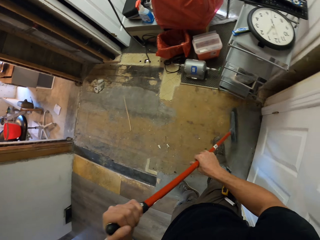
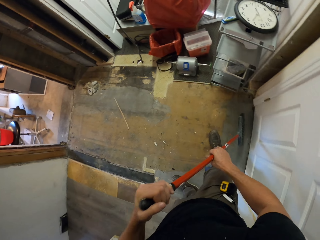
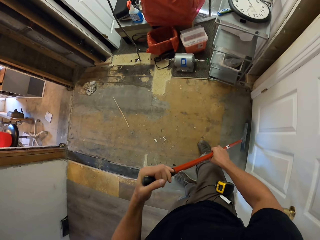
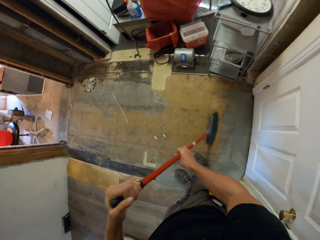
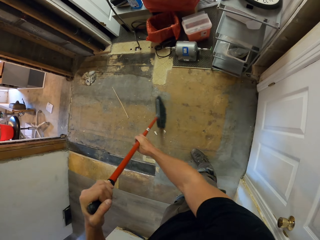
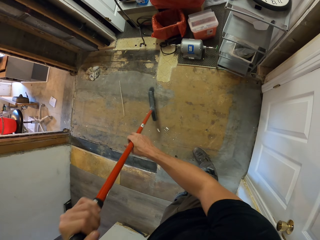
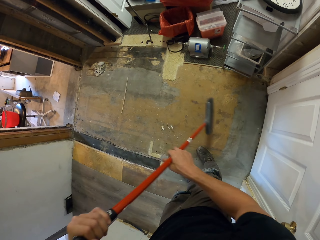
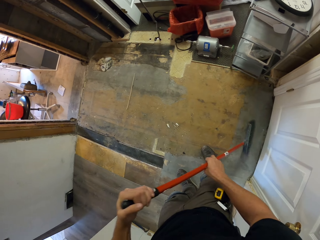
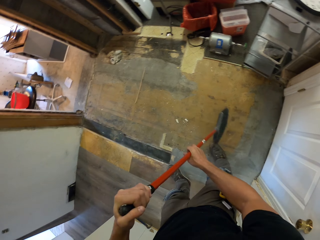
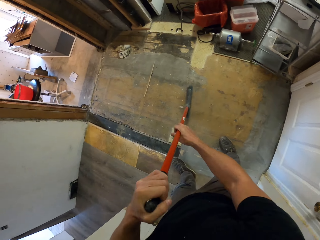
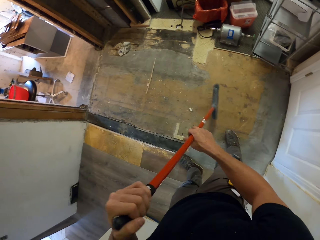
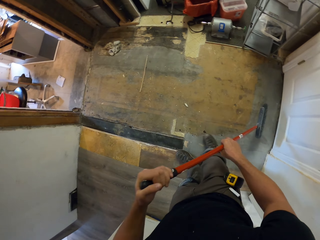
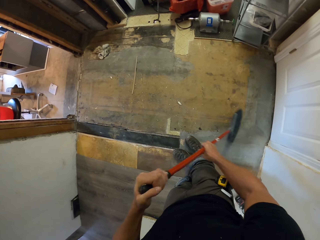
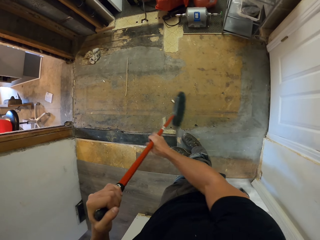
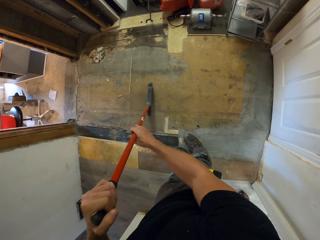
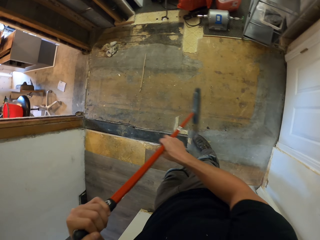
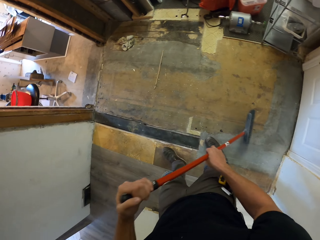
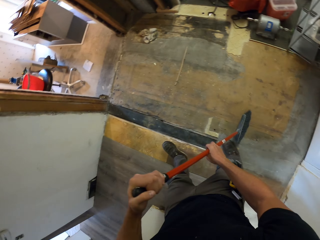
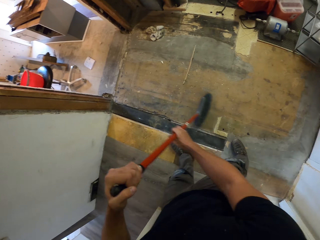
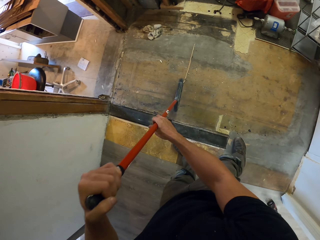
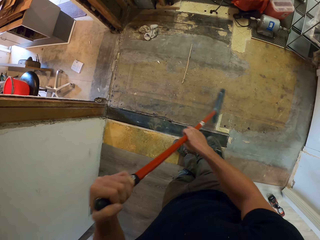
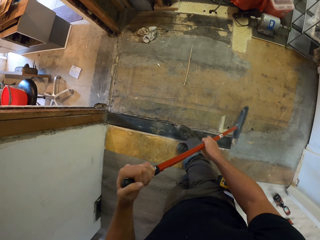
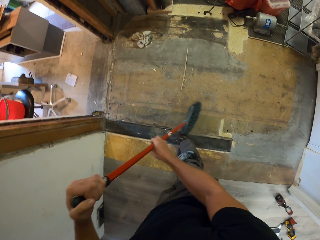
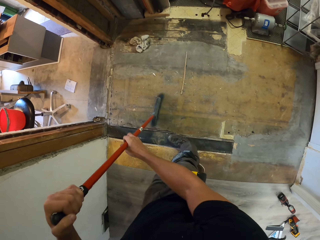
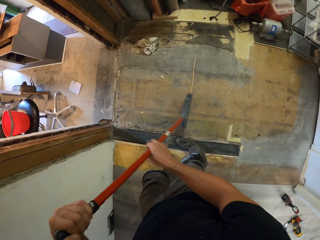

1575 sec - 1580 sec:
The camera wearer sweeps the floor.

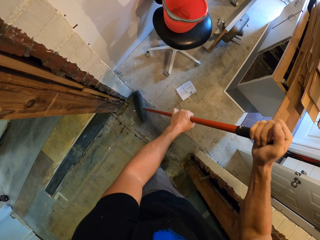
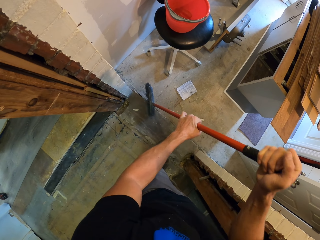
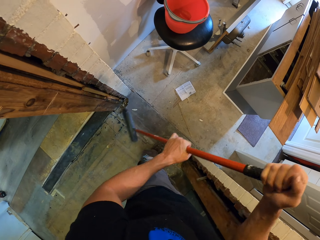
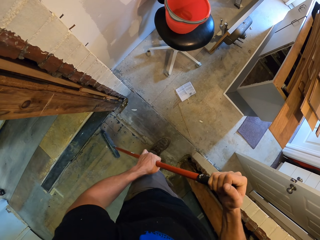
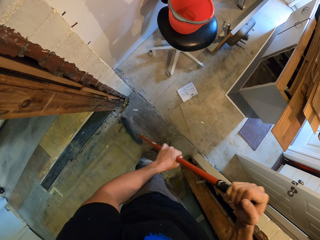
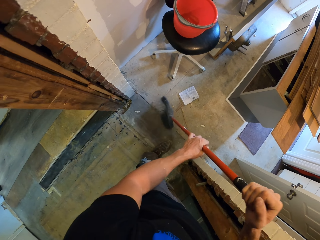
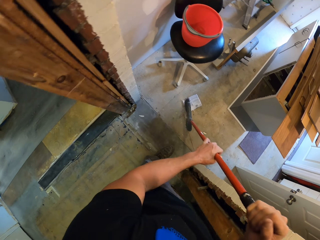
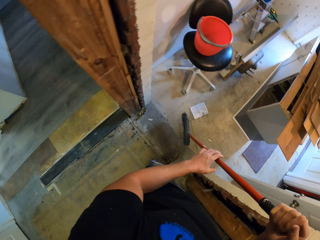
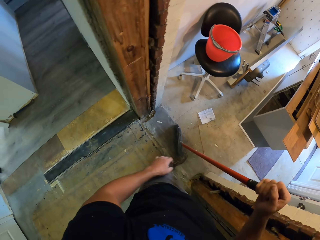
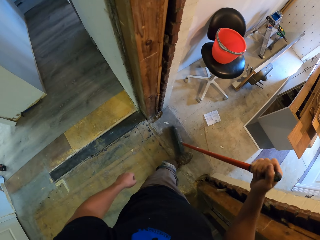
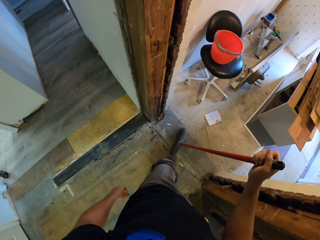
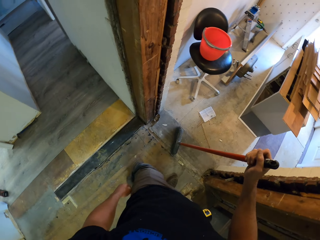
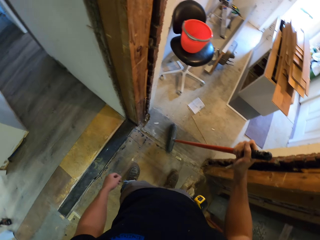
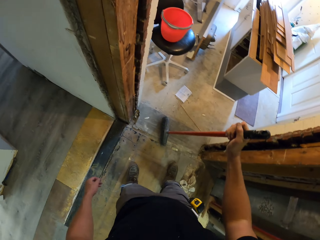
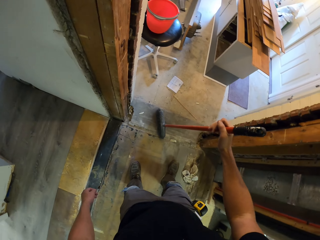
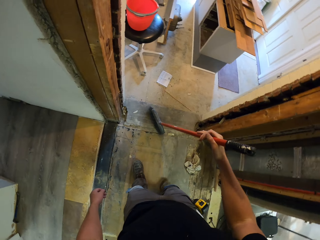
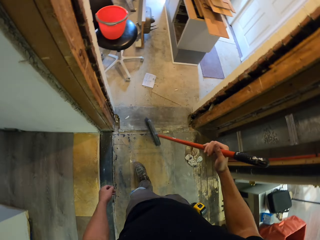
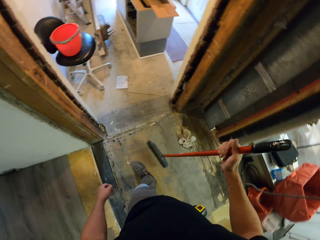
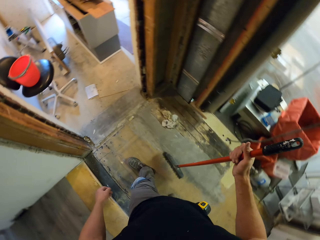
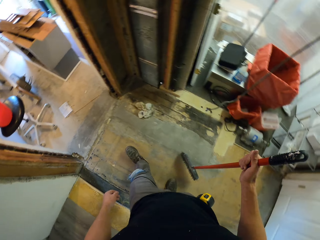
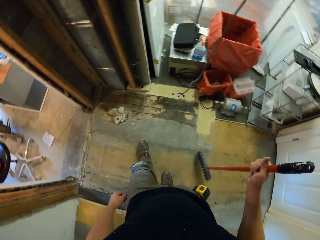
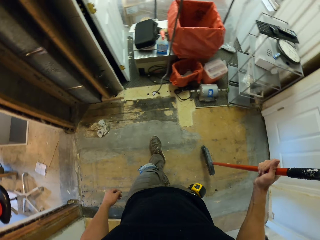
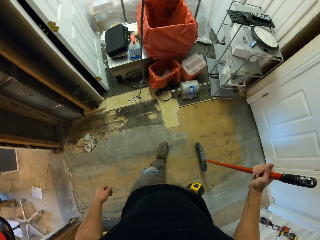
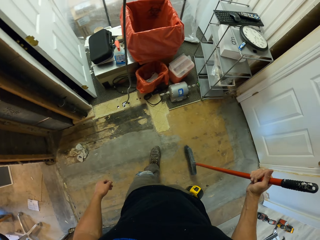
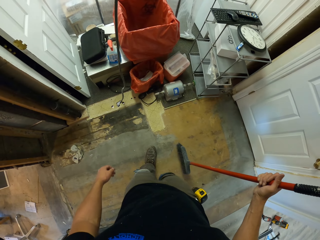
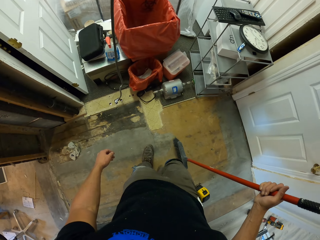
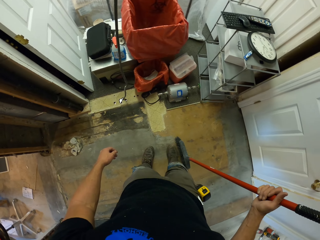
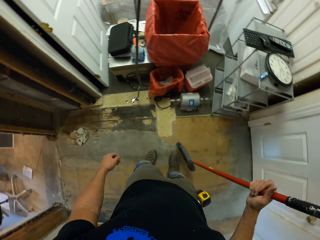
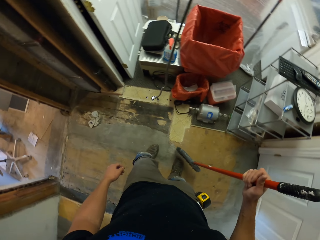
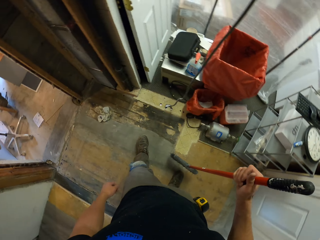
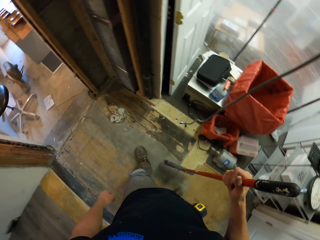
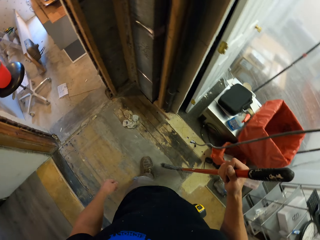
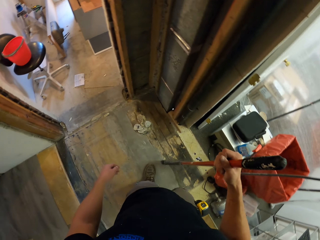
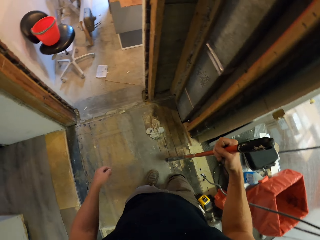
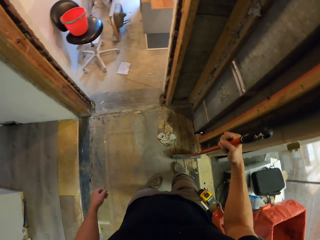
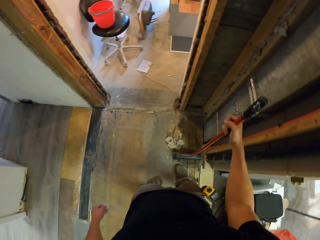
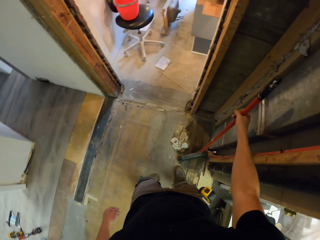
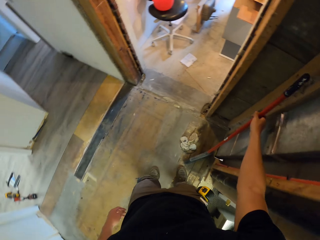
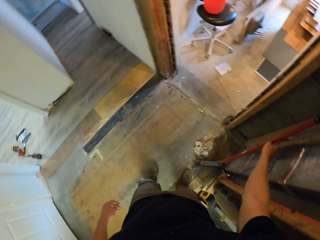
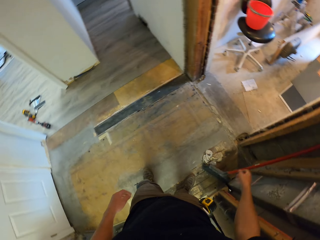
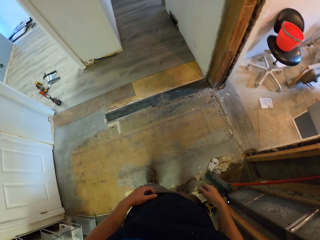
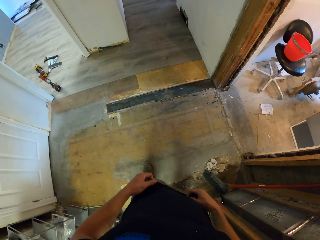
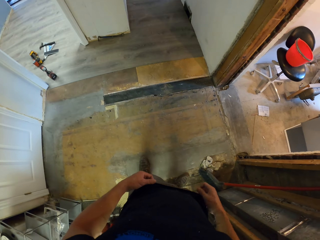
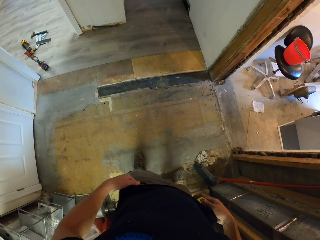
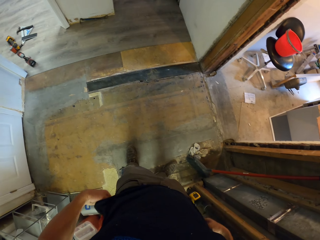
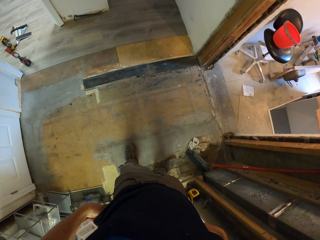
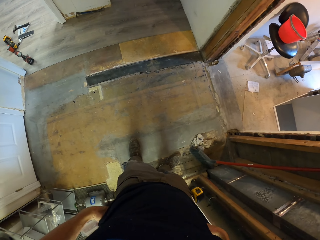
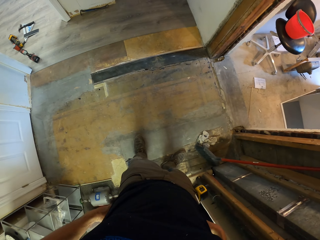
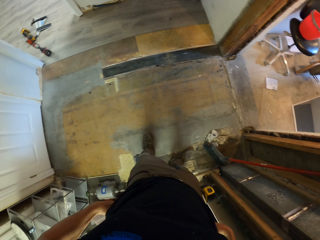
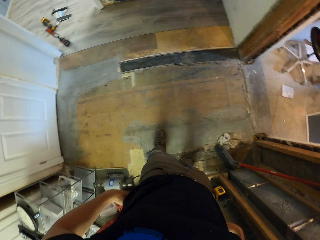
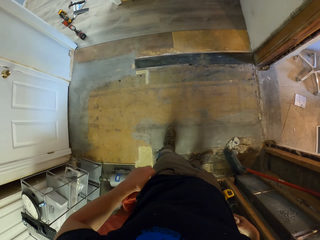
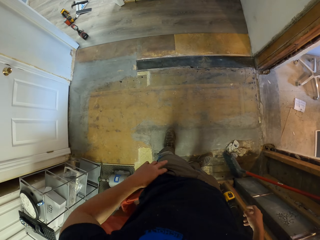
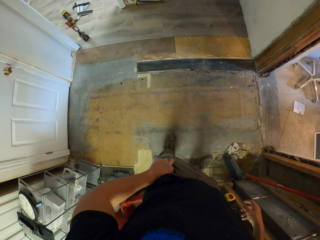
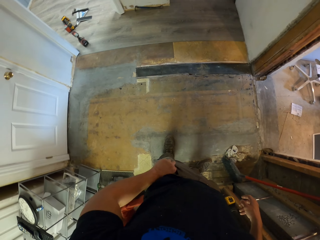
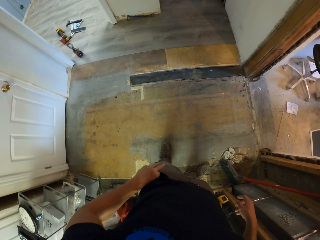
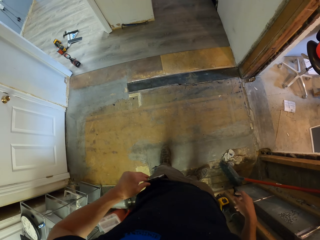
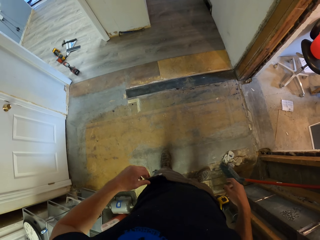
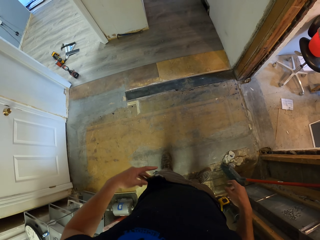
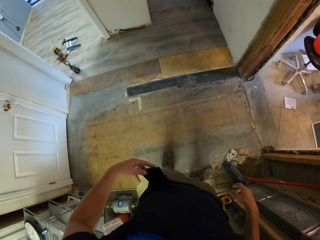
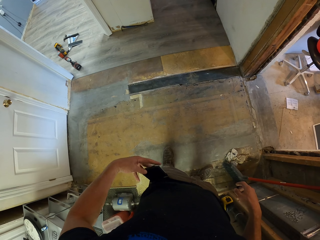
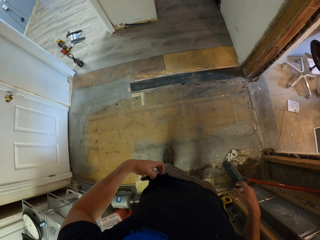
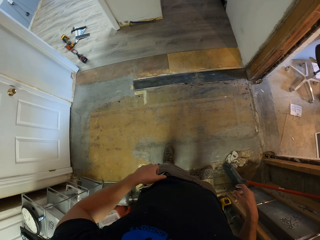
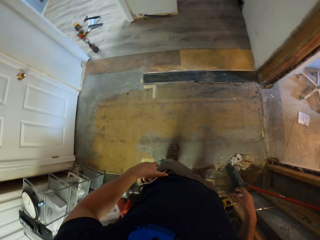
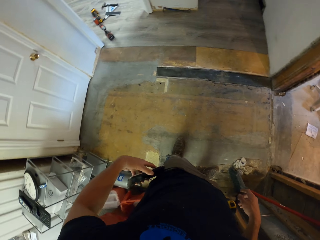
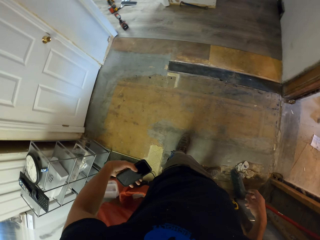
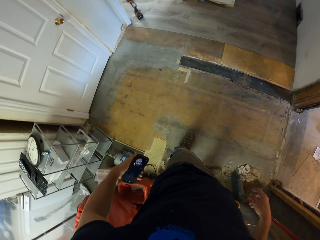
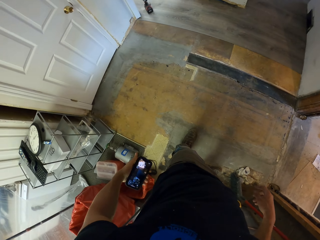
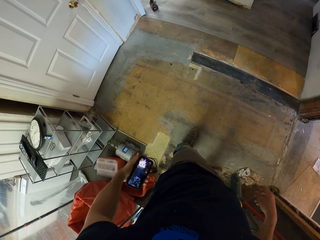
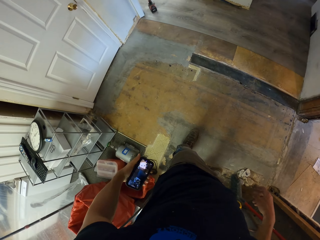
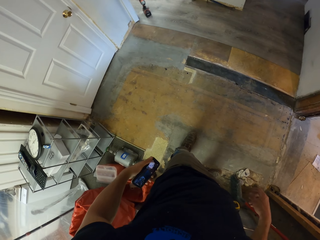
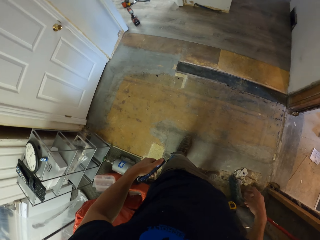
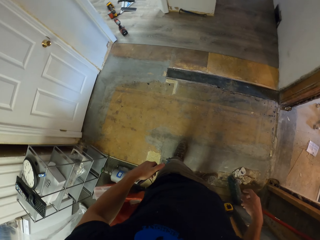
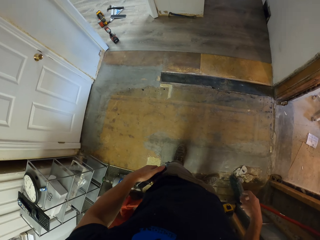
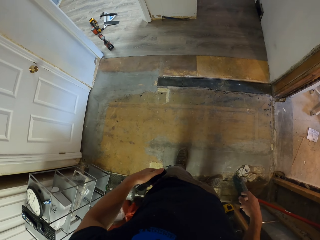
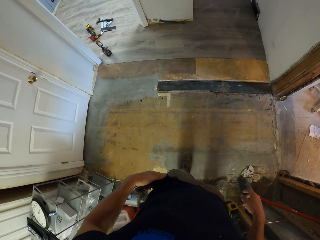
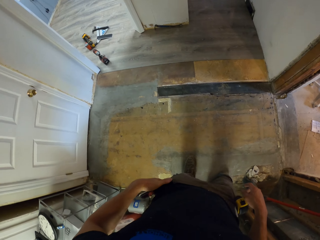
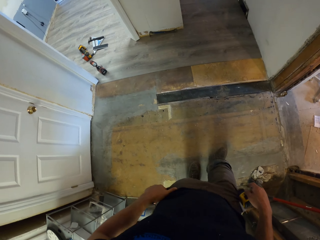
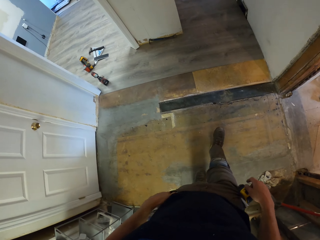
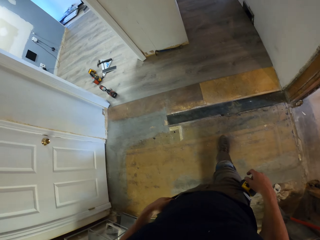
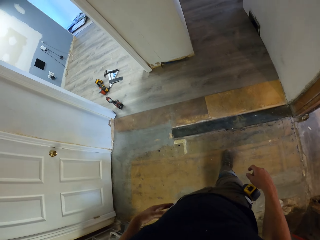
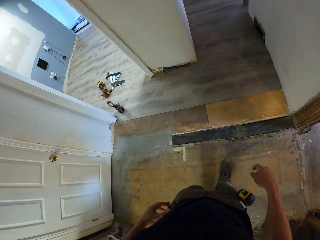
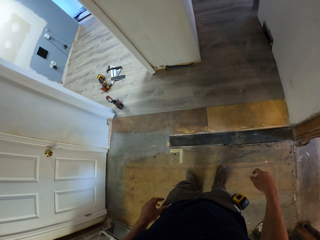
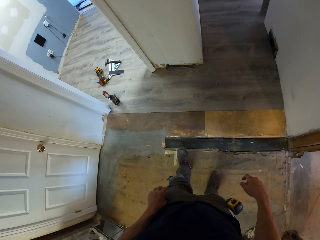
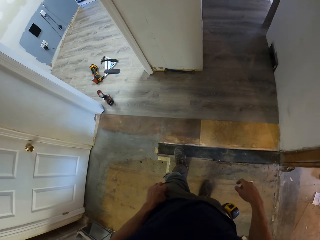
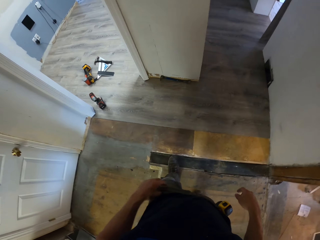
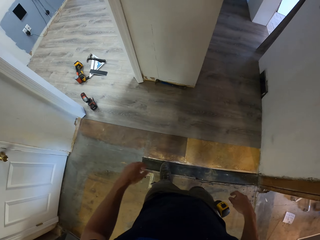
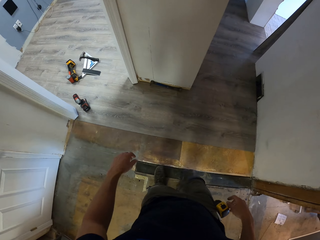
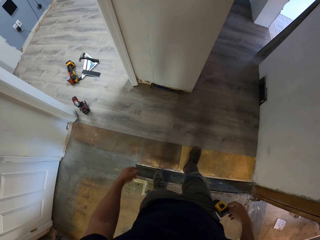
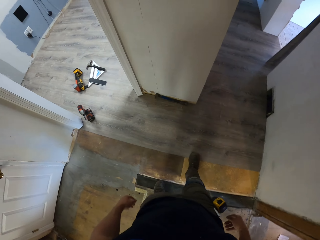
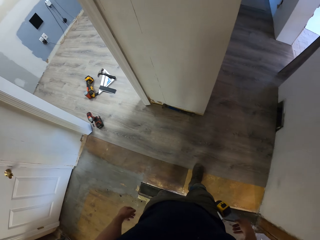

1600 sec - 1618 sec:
The camera wearer holds the broom with the right hand and swings the right hand. They lean the broom on the wall. They swing the hand. They put the broom at the corner. They touch the shirt with both hands. They remove a mobile phone from the pocket. They stare at the mobile phone. They put the mobile phone in the pocket. They walk in the house.
